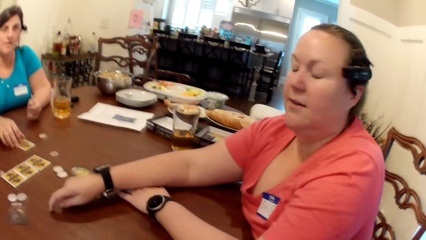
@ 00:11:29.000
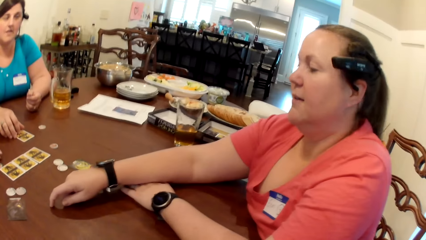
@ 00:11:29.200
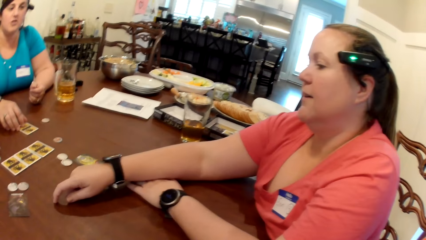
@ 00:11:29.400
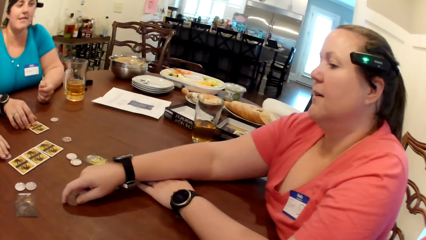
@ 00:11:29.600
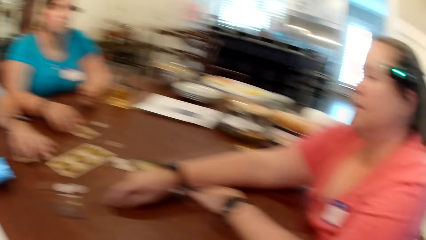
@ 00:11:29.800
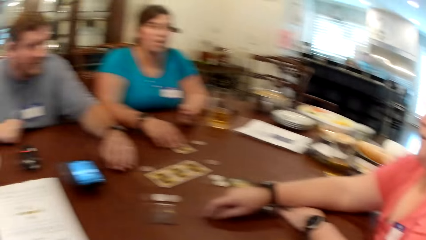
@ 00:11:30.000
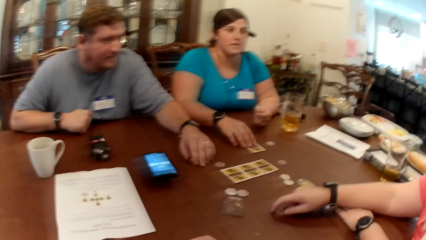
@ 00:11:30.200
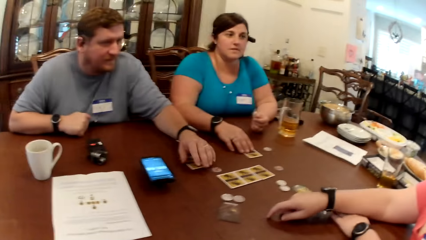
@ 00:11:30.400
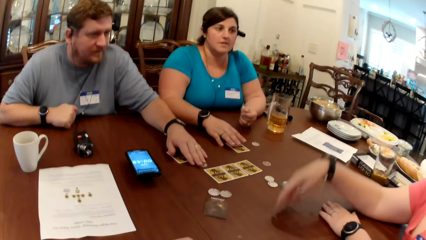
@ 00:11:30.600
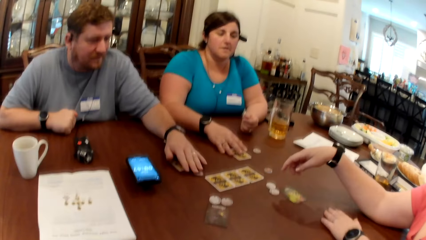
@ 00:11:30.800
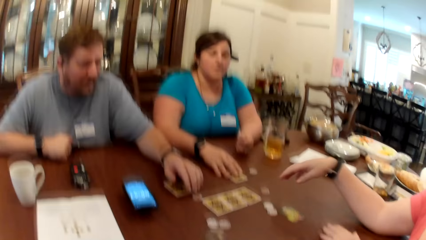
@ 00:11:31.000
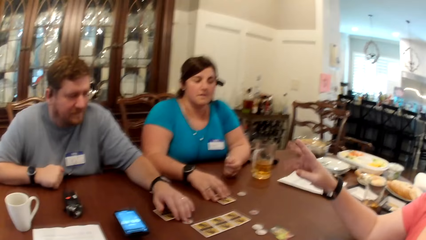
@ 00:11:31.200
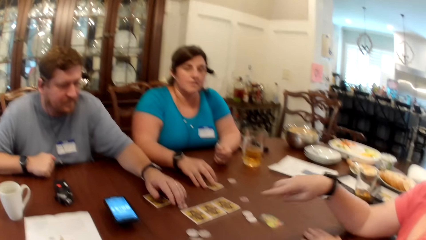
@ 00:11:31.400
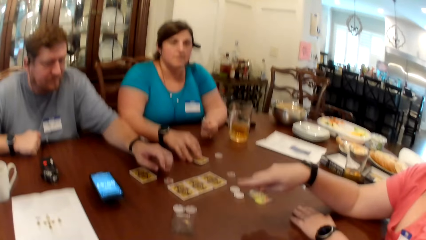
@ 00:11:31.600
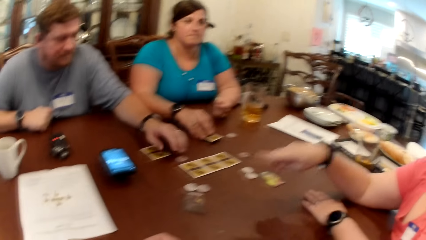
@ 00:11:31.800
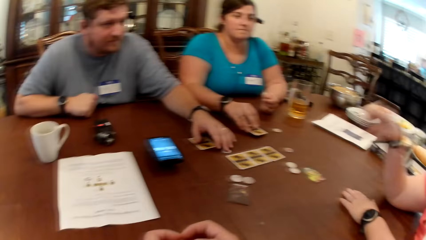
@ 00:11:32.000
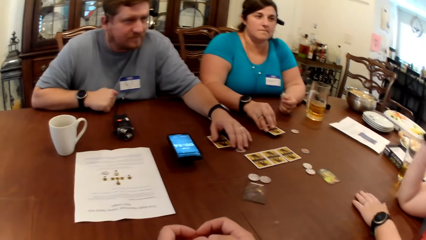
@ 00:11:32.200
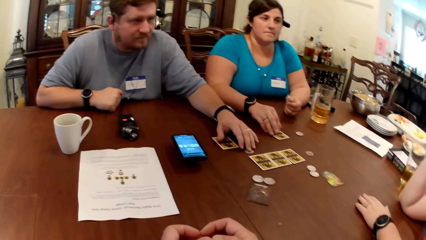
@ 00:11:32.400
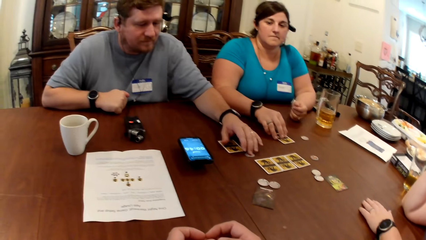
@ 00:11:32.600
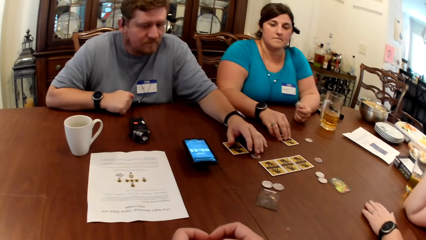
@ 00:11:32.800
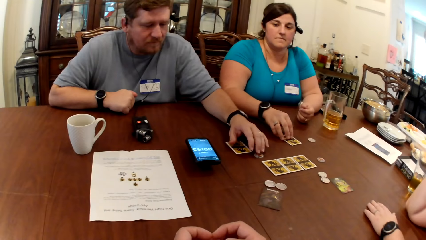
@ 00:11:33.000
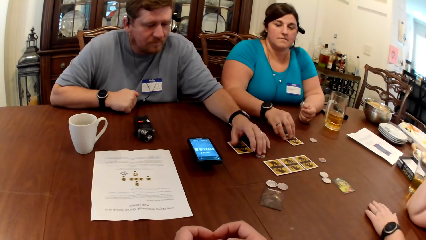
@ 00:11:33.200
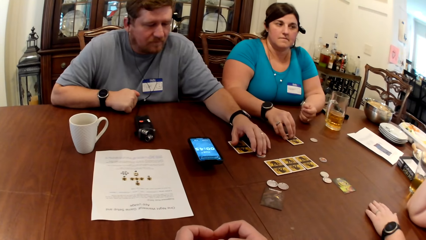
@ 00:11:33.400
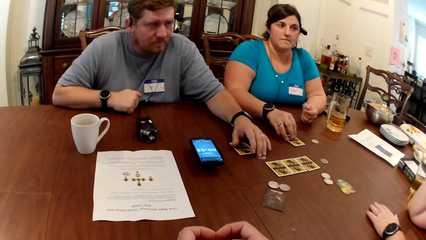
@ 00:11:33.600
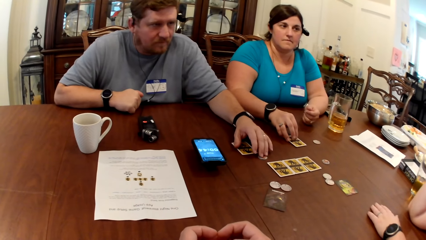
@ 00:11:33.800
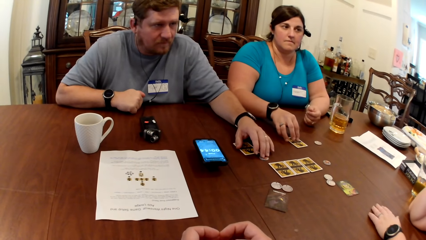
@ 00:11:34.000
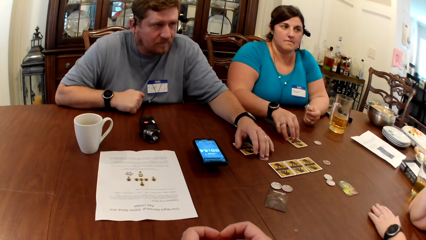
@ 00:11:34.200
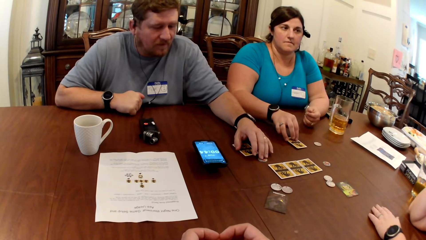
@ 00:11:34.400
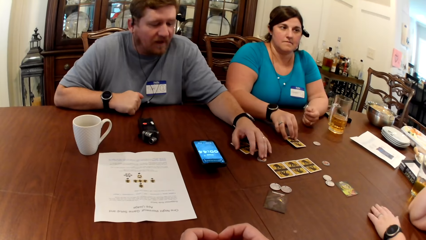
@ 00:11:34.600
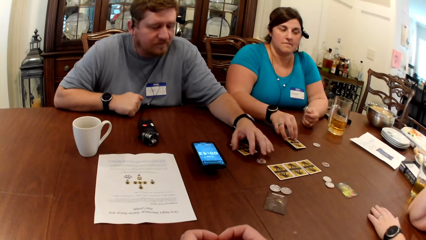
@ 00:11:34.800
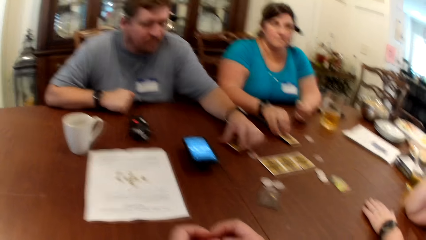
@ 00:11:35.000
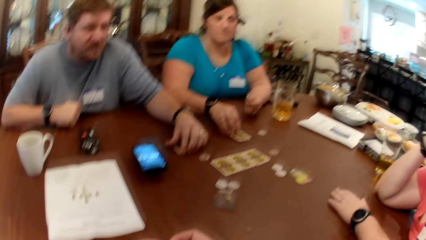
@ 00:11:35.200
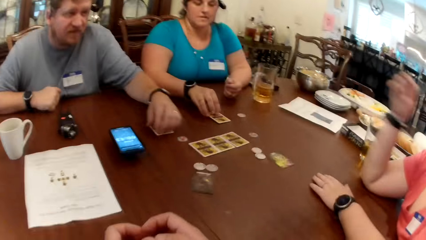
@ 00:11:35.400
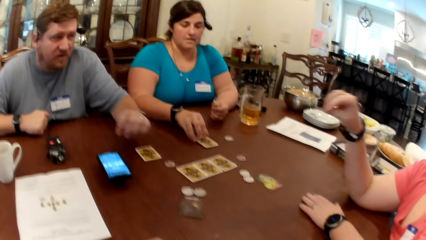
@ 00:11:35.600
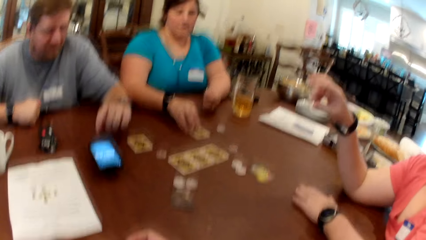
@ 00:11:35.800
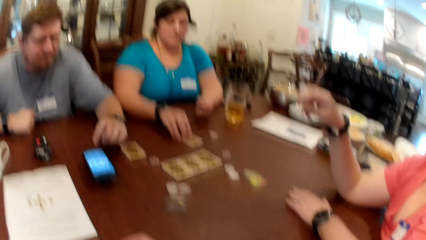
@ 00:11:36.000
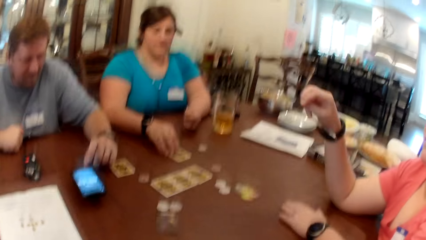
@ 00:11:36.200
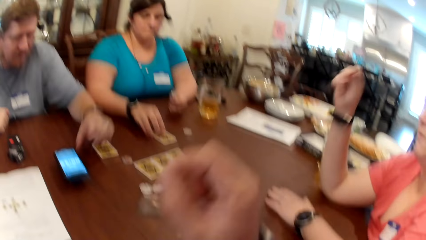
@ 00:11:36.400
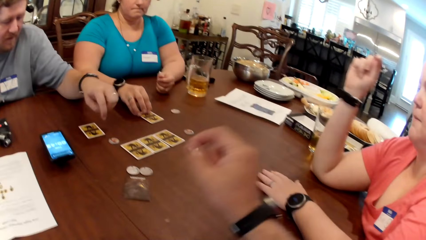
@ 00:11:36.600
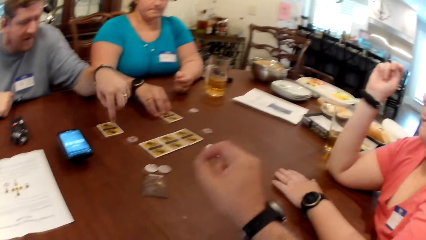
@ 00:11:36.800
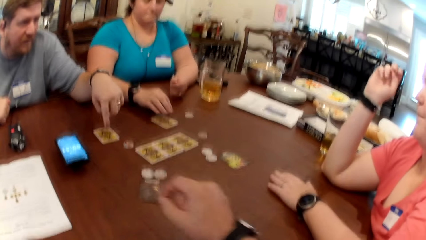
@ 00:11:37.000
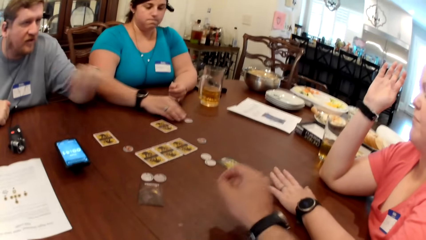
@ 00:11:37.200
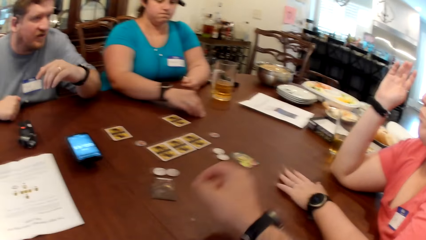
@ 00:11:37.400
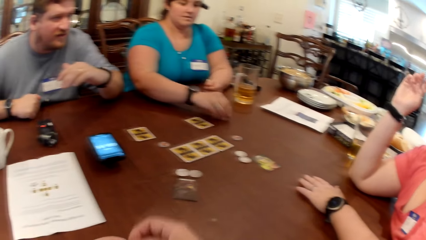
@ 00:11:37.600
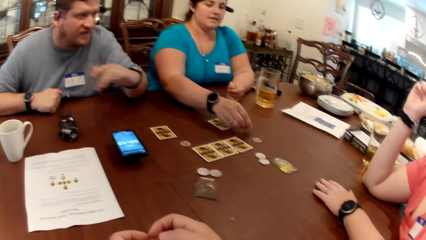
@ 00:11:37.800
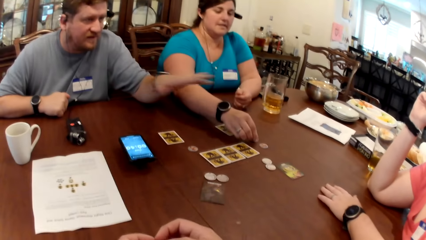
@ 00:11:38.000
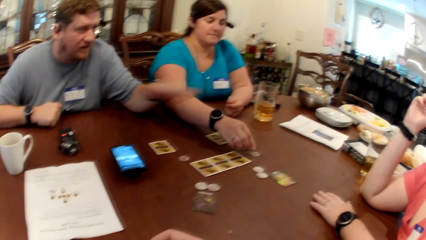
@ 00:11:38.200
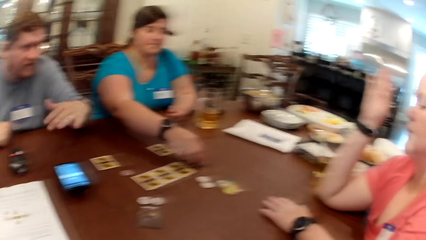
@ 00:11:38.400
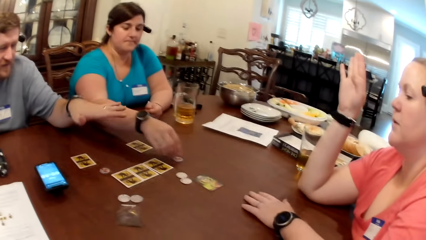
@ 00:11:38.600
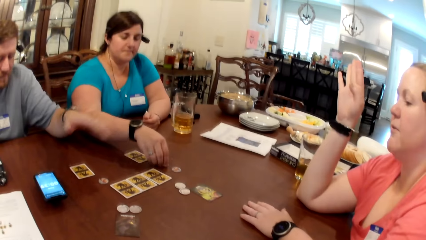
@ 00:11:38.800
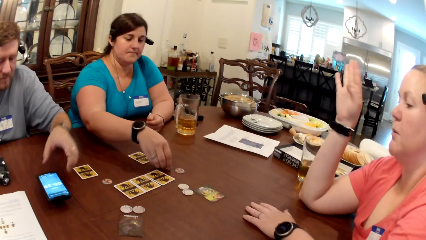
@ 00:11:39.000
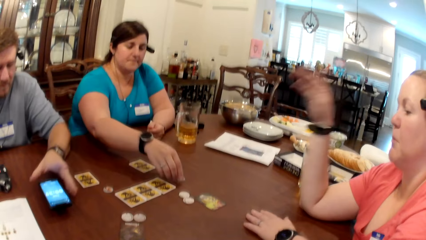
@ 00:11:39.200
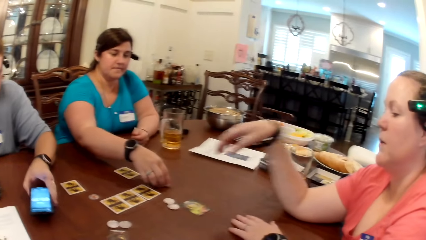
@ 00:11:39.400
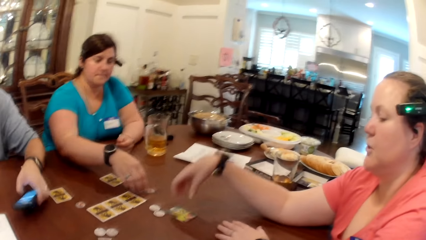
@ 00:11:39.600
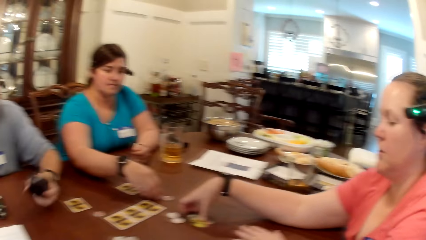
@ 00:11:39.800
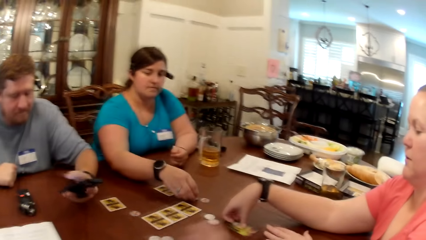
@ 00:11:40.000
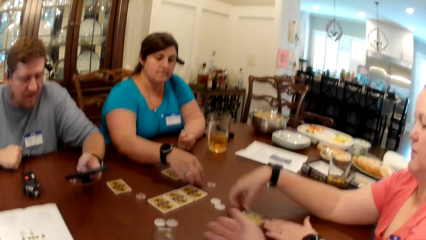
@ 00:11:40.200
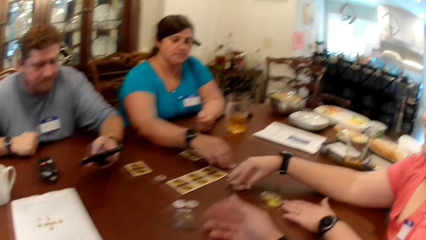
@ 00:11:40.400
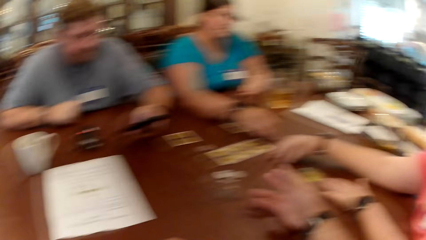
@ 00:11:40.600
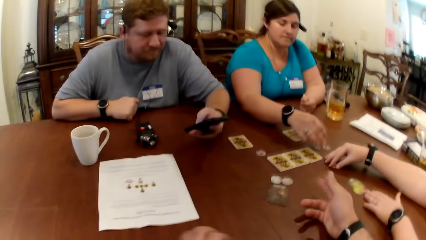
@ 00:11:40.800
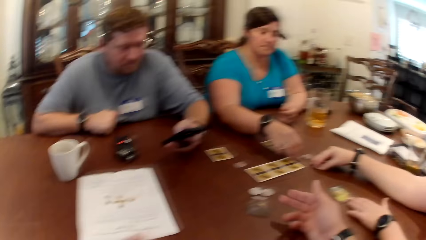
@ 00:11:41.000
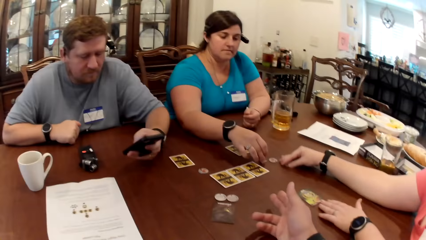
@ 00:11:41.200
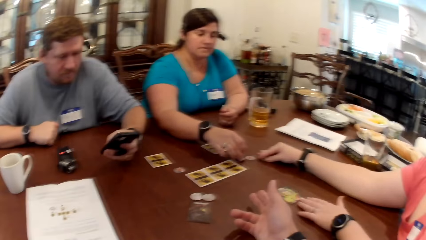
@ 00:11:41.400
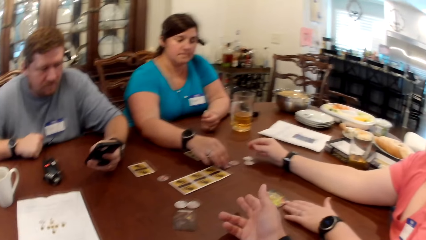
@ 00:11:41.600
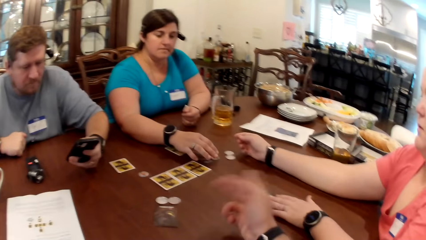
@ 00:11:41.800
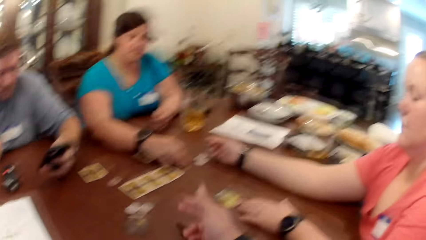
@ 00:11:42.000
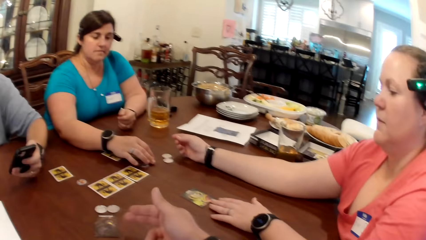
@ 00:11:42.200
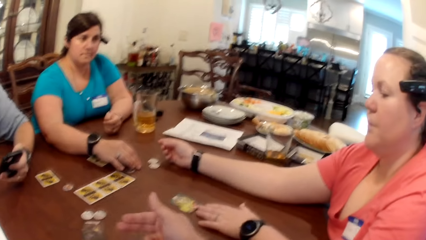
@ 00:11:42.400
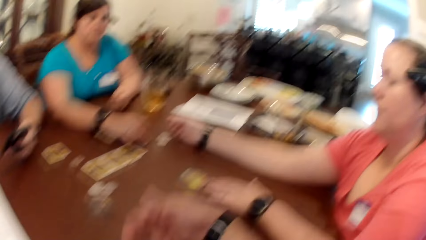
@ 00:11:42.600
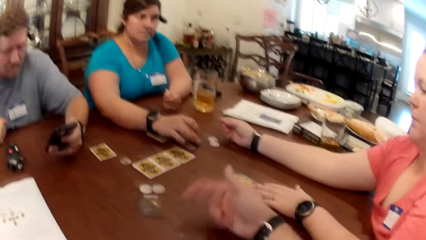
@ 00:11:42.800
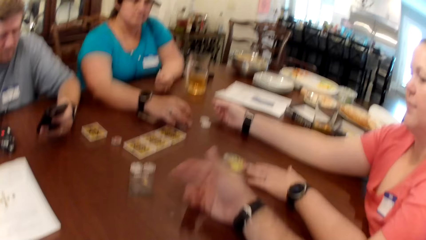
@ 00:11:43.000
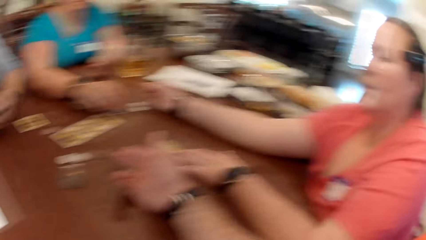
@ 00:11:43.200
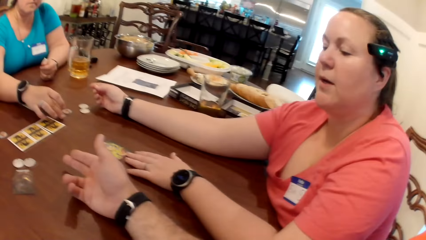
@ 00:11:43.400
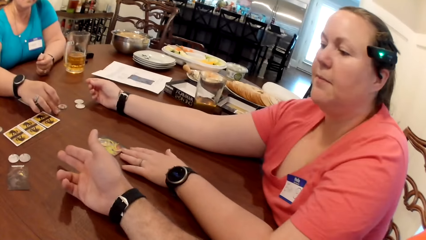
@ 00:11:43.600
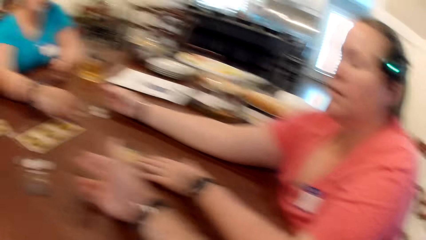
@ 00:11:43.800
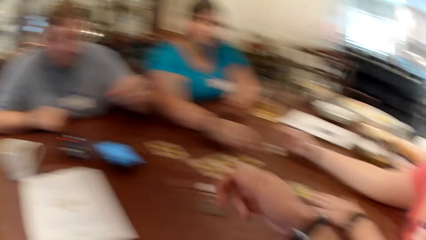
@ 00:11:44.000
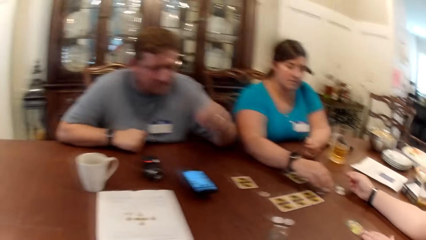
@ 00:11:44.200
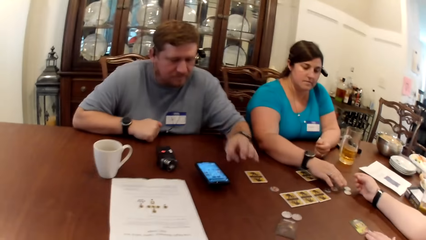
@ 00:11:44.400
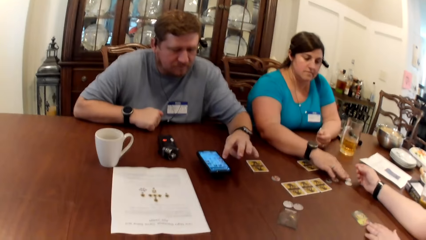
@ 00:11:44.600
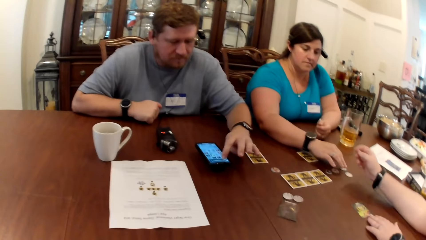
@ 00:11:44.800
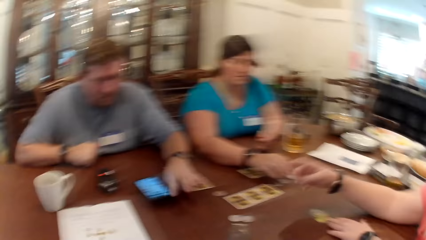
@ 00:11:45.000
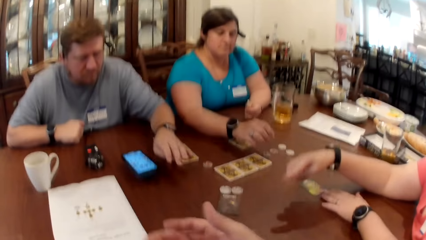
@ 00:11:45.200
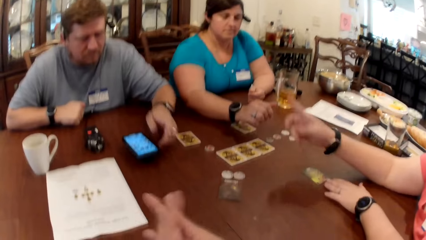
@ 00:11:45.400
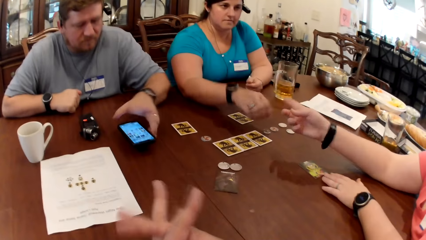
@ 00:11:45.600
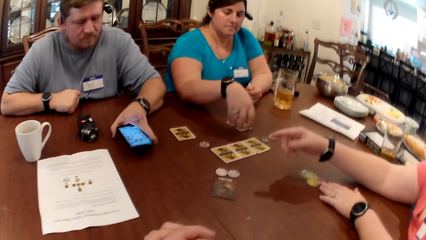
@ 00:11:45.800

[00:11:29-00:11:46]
A man moves a token chip on the table with his left hand. A woman points at the cards on the table with her right hand finger. Another woman picks up some token chips on the table with her right hand. The first woman moves the card on the table with her right hand and moves some token chips on the table with her right hand. The man operates a phone on the table with his left hand.
